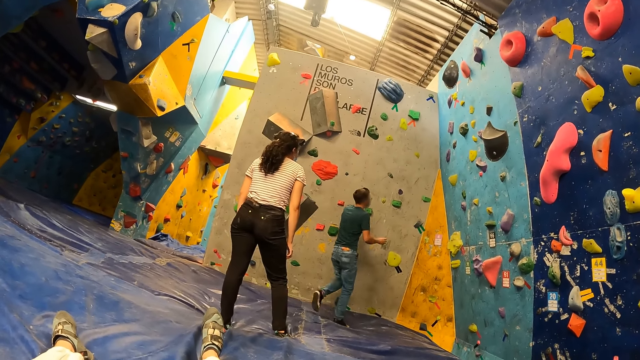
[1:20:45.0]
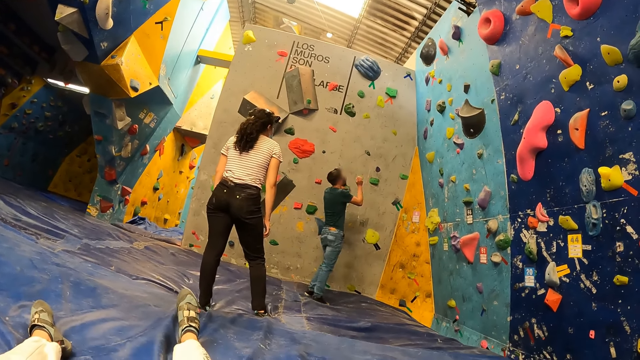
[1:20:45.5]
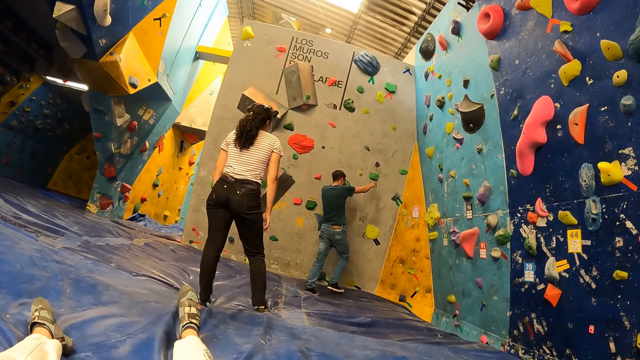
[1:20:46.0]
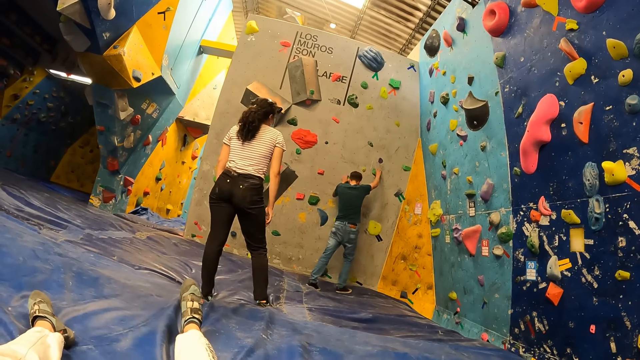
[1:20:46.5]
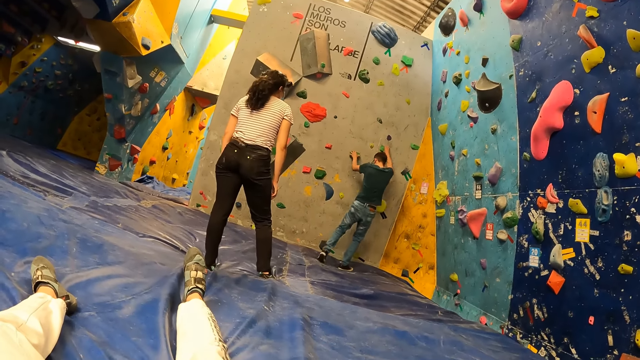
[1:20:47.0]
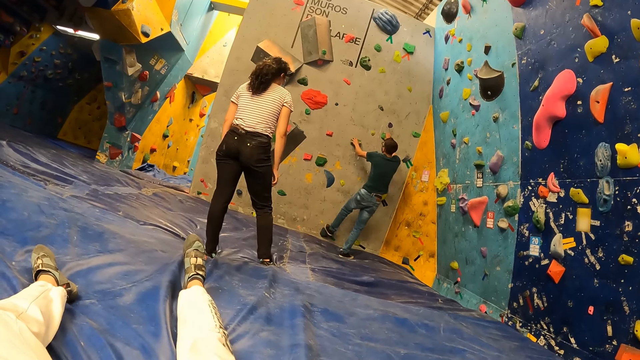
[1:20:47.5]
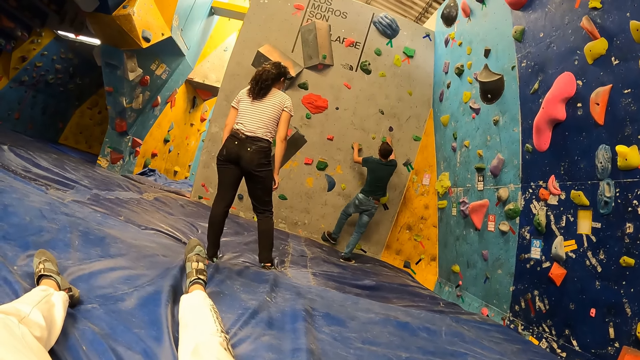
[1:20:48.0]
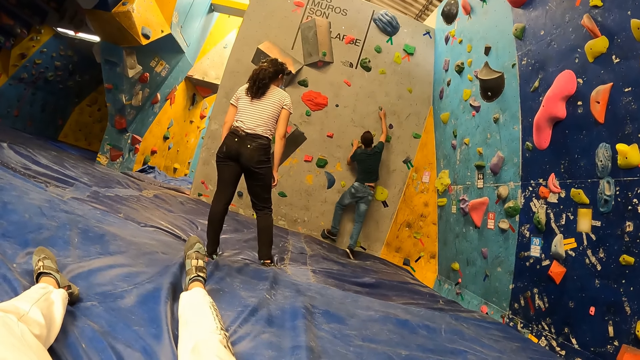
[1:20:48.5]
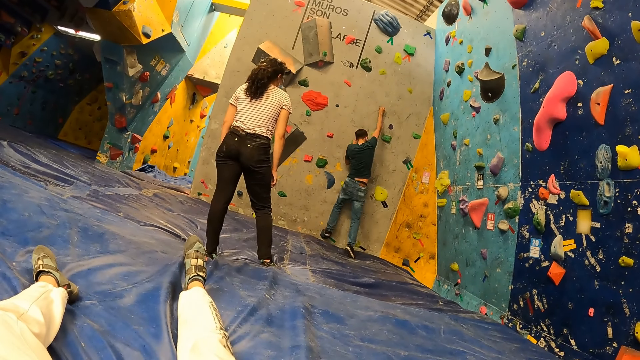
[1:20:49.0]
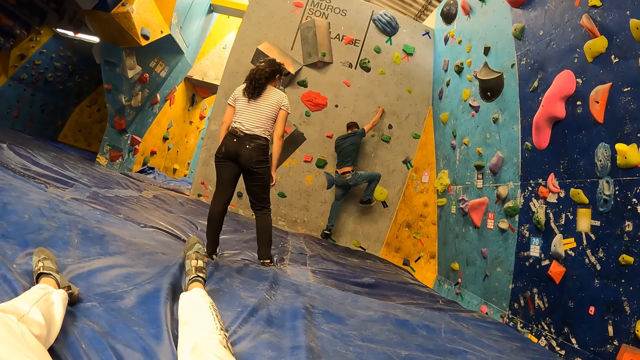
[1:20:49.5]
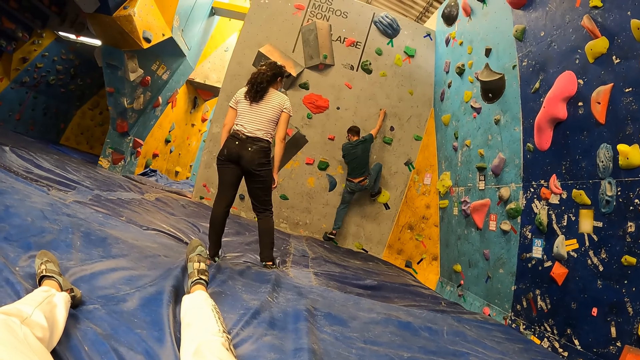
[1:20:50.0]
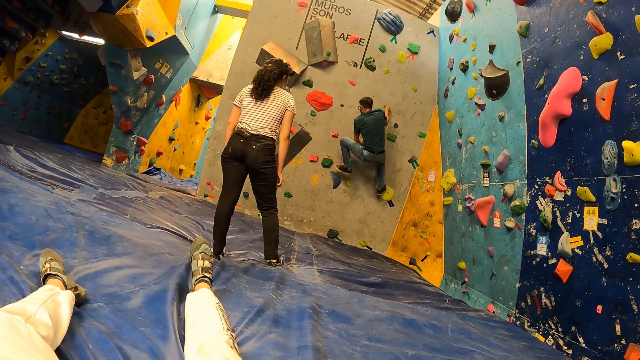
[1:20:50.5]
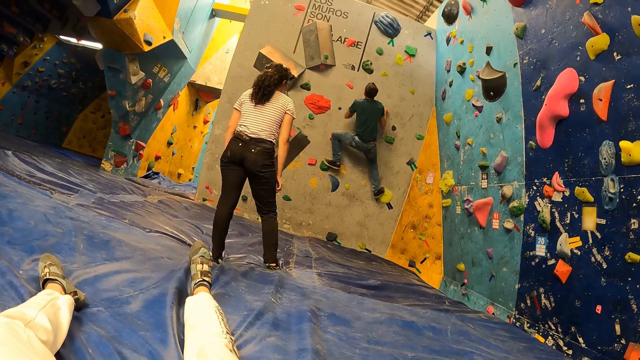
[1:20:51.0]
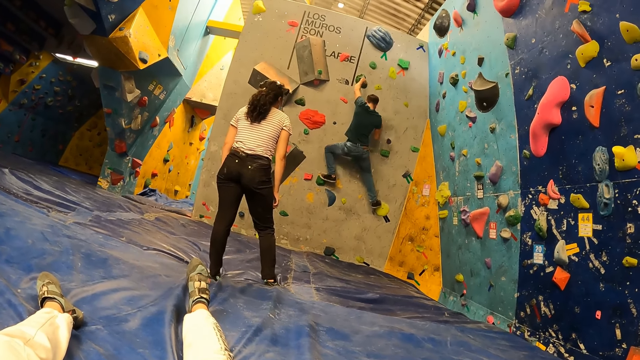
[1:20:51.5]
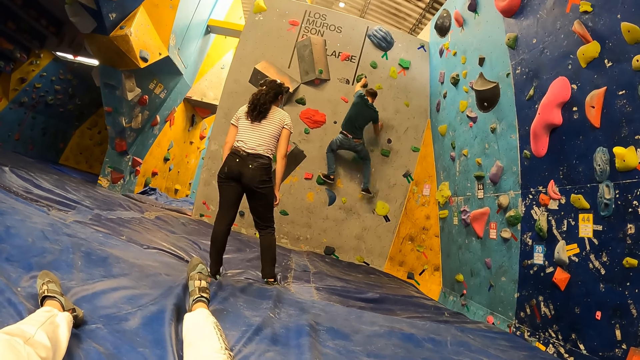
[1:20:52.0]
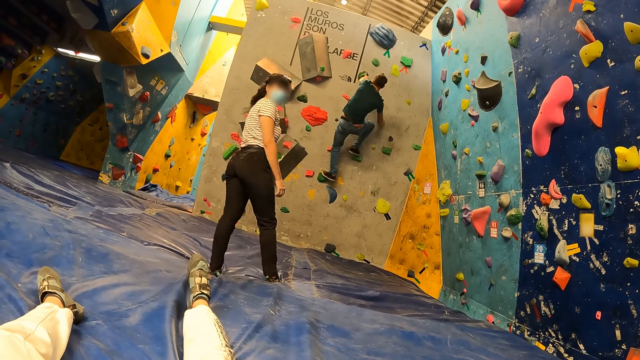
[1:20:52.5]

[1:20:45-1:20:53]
The man places both hands on the bouldering wall and climbs the bouldering wall.

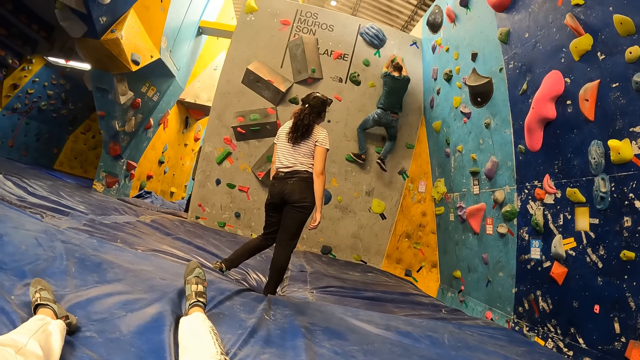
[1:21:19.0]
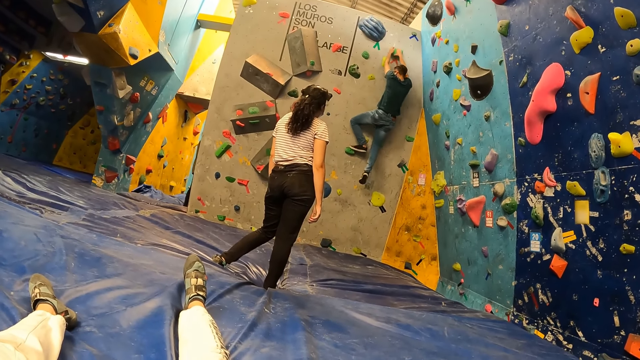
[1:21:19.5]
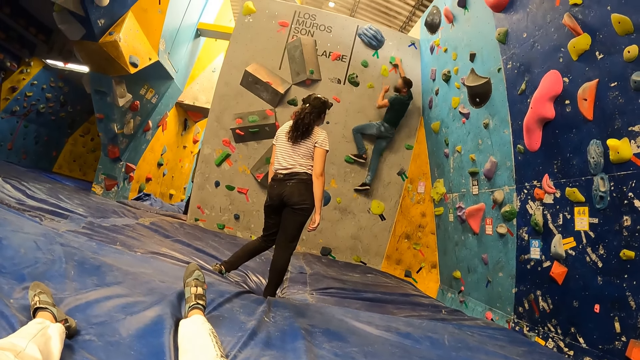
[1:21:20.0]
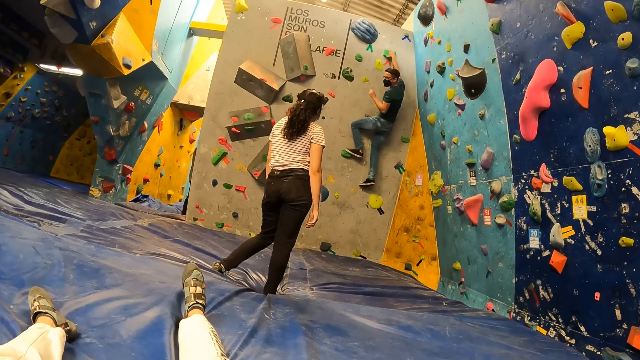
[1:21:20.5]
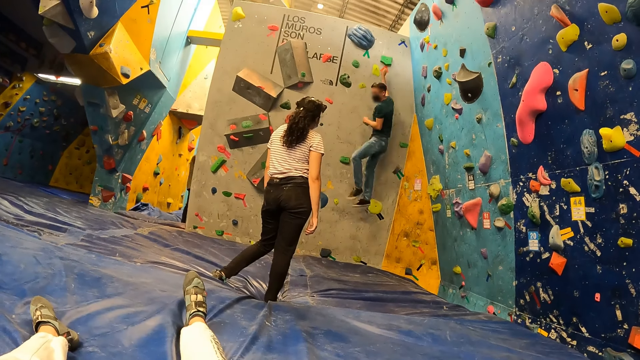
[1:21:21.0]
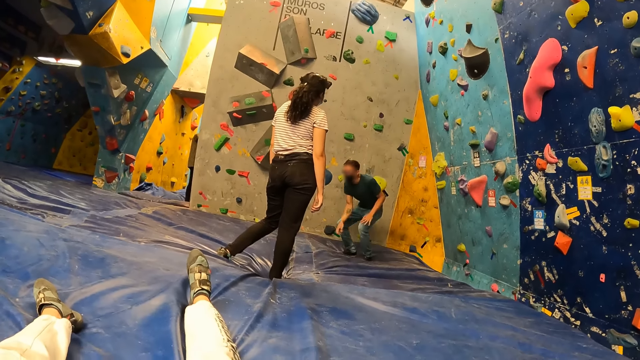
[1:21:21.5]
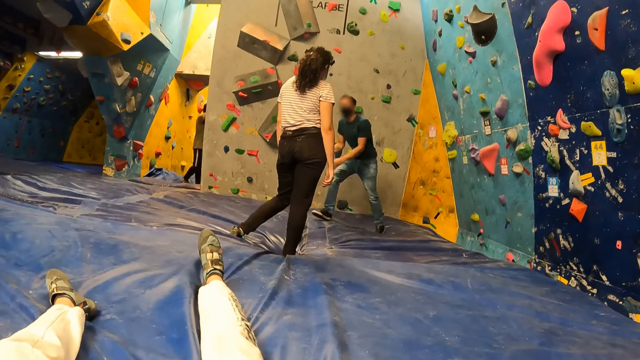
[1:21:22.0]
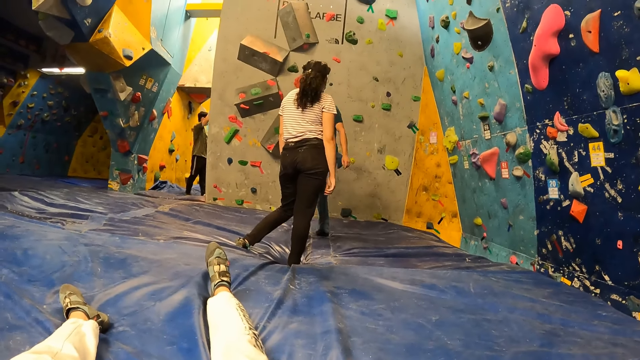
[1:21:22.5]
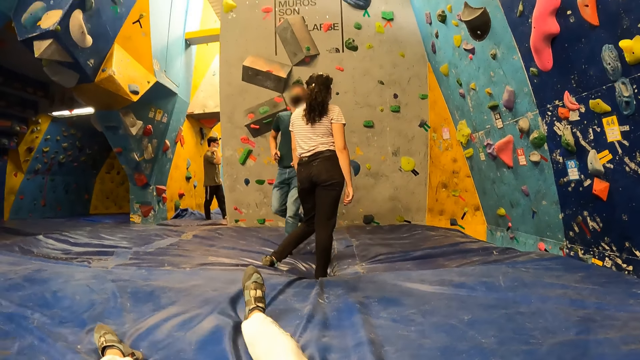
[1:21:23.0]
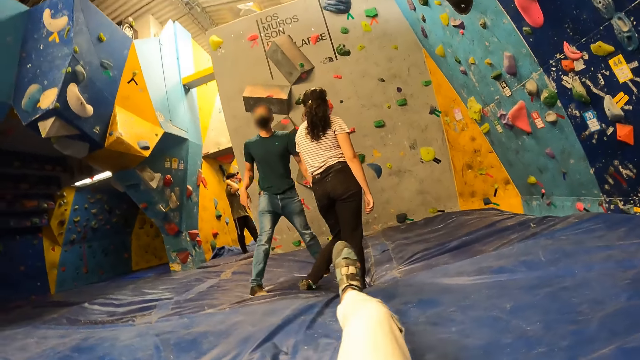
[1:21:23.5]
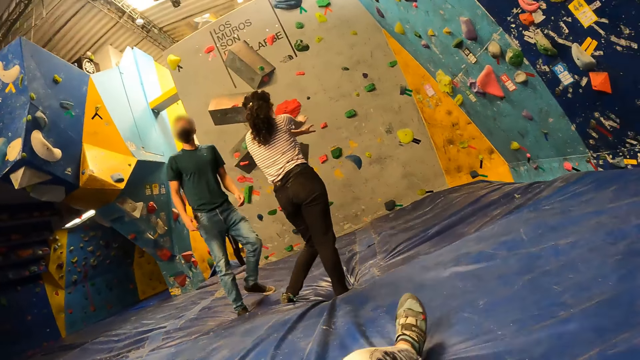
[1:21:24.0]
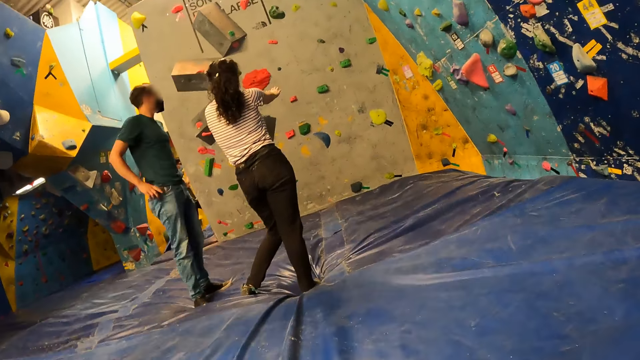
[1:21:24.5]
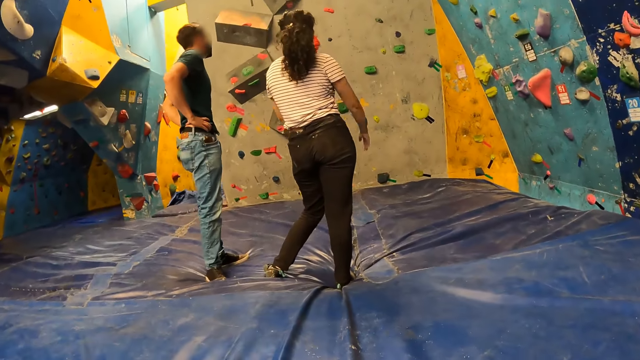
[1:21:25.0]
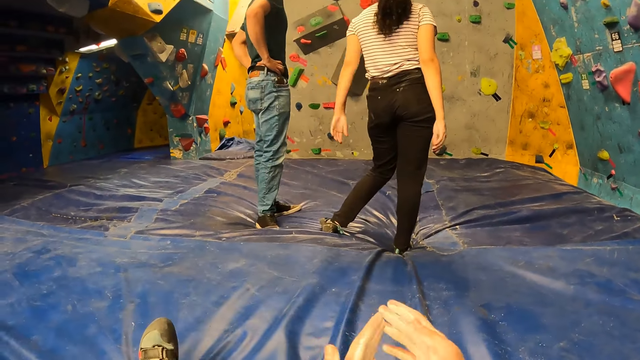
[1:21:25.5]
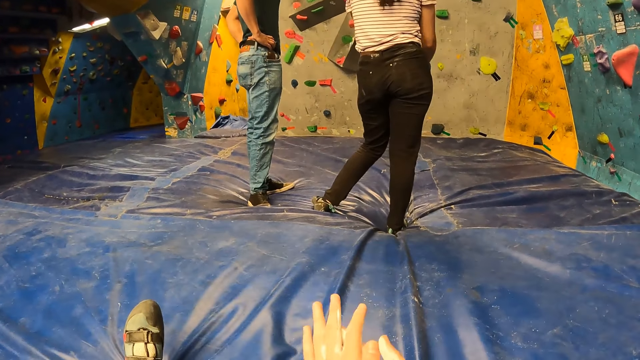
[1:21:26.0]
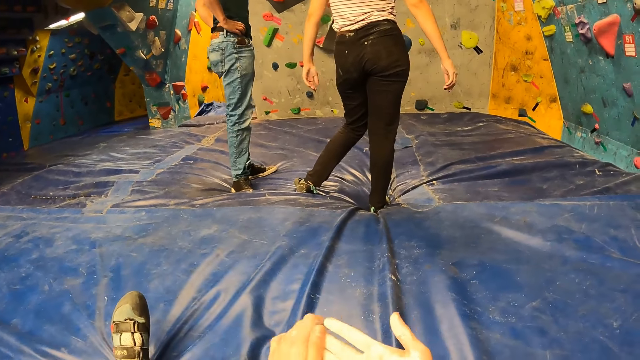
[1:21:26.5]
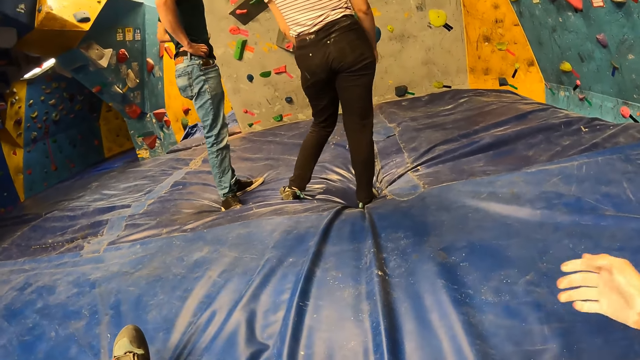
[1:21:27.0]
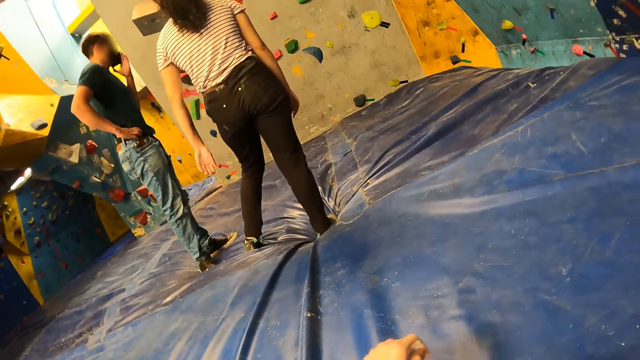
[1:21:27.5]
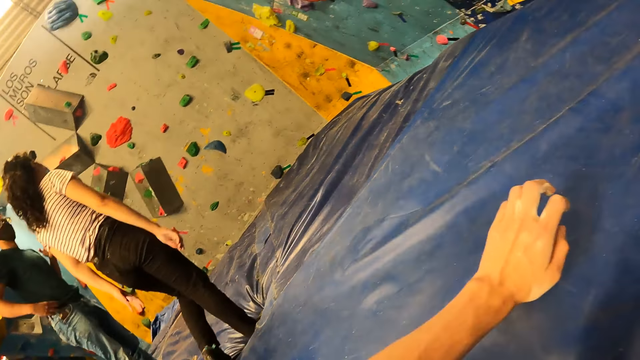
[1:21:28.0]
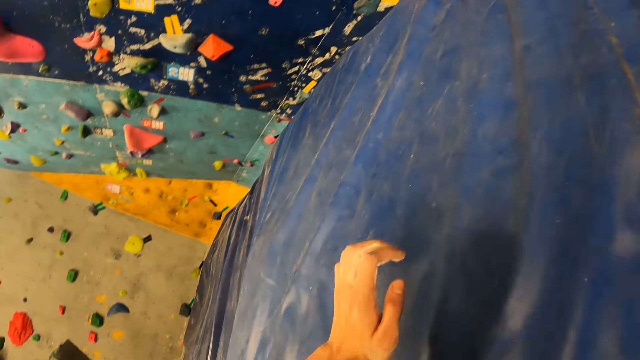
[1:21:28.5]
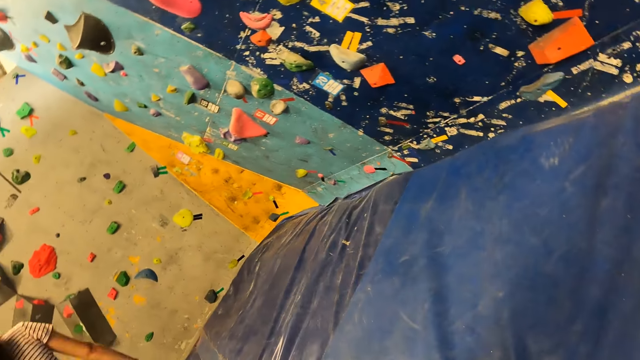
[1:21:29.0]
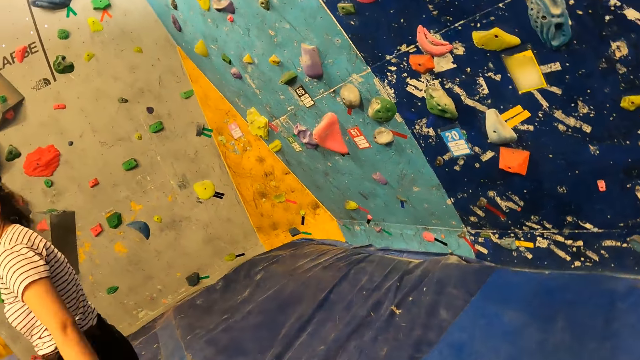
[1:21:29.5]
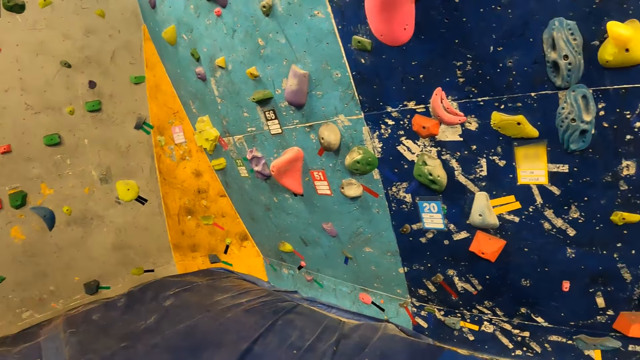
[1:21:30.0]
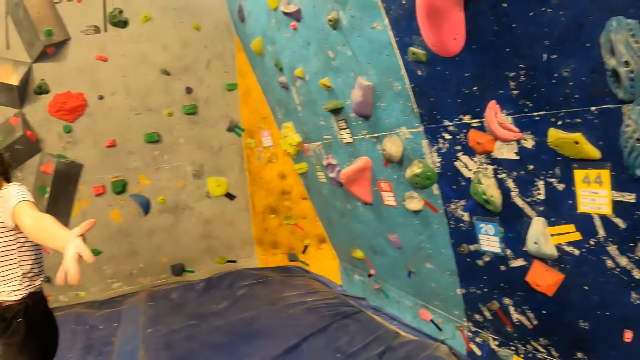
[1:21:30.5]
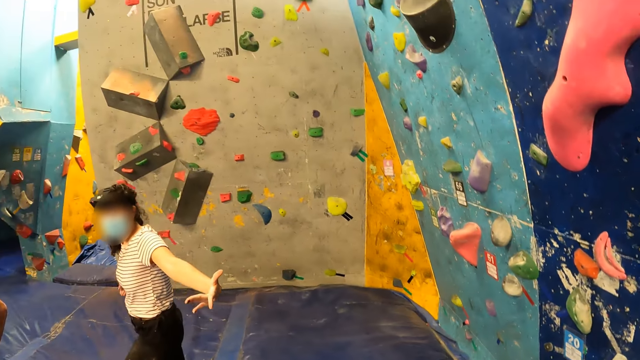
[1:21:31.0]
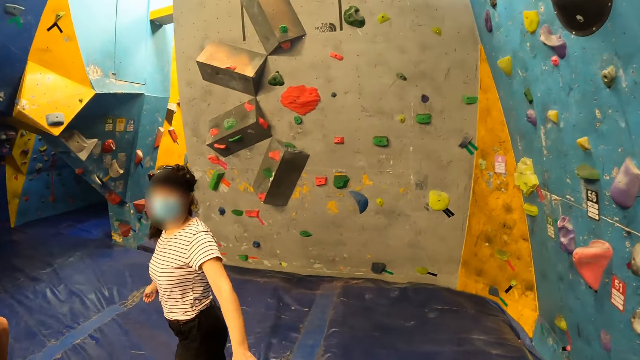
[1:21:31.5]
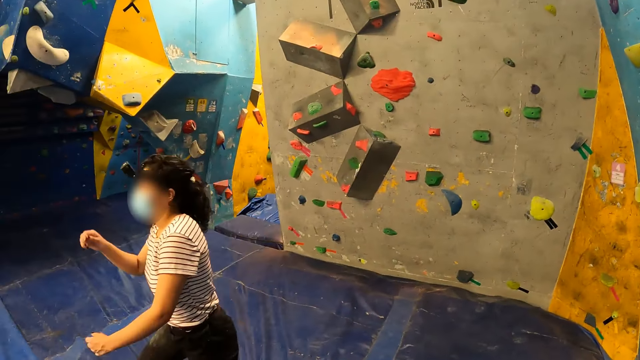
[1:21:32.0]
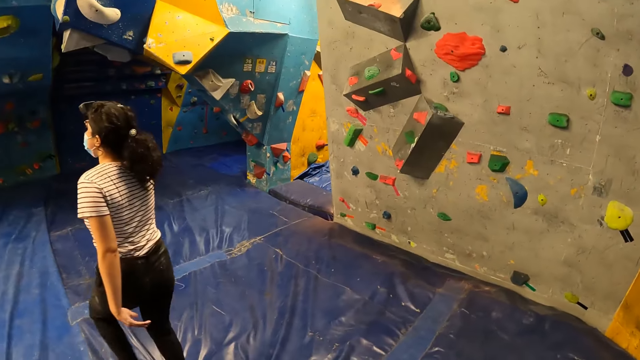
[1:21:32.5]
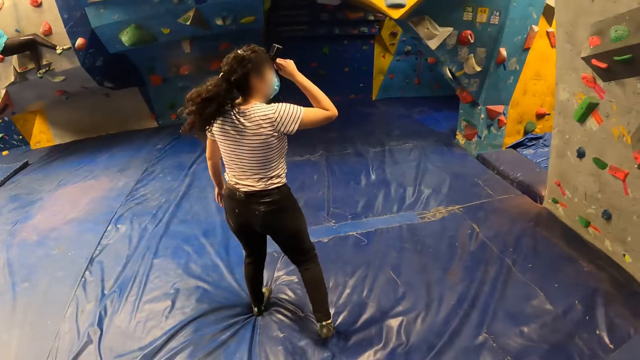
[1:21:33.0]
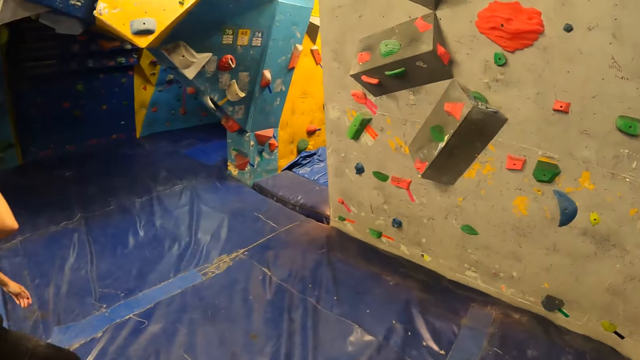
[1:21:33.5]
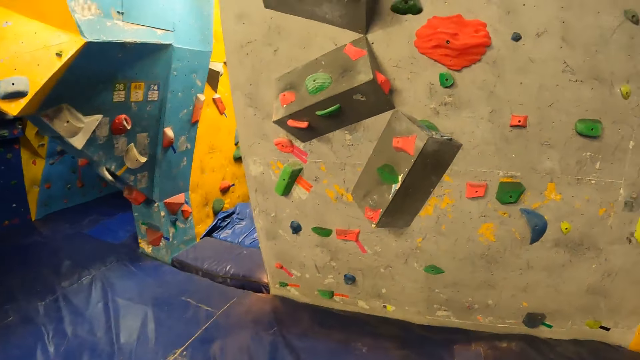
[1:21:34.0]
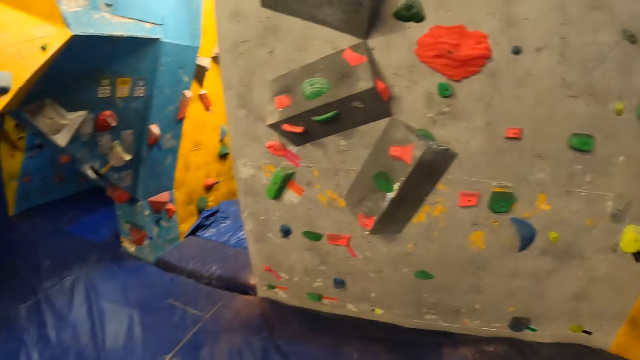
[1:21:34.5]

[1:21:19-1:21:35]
A person jumps down on the mattress. The person walks. The camera wearer stands up. Another woman interacts with the camera wearer.
